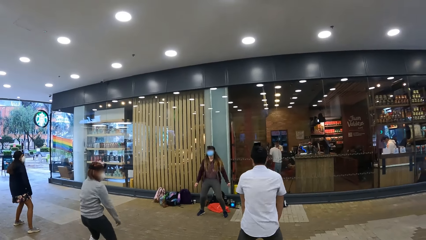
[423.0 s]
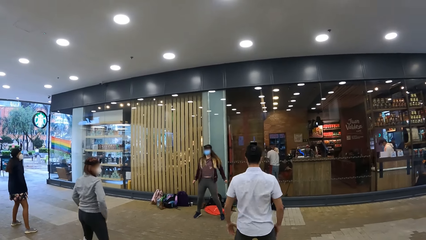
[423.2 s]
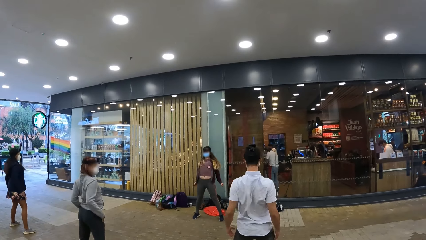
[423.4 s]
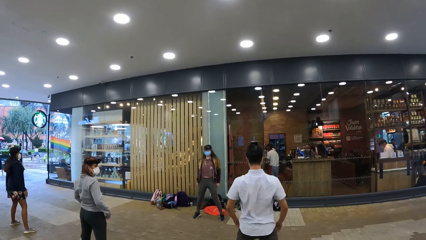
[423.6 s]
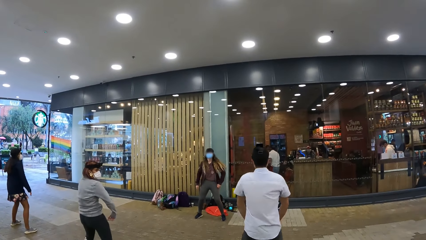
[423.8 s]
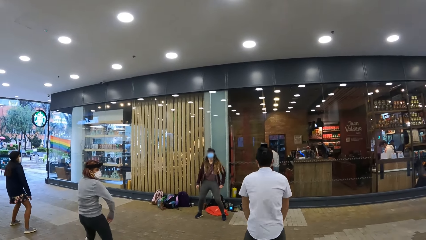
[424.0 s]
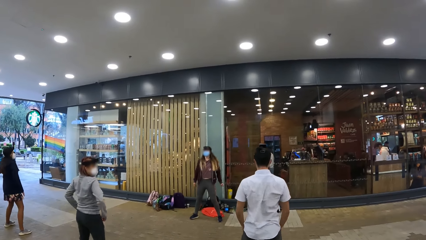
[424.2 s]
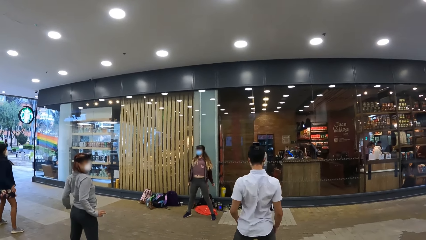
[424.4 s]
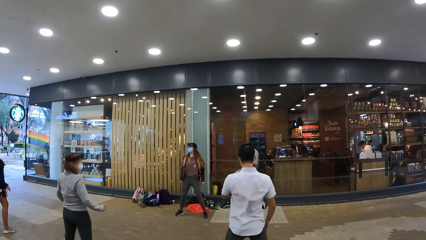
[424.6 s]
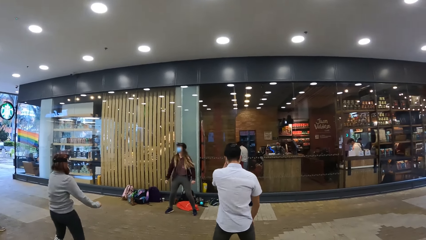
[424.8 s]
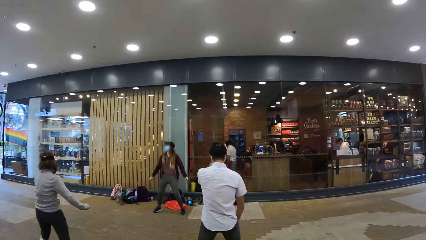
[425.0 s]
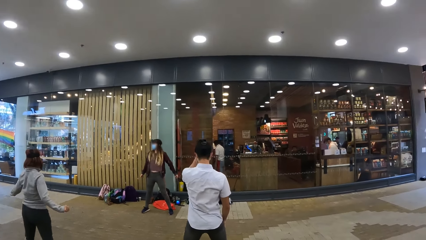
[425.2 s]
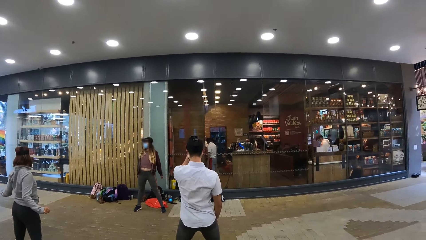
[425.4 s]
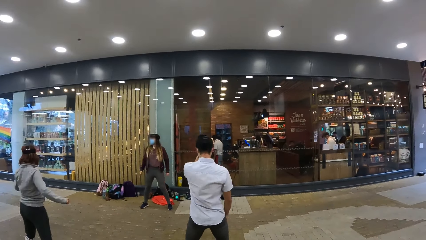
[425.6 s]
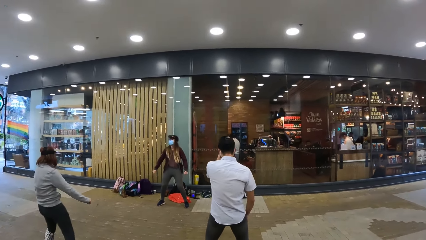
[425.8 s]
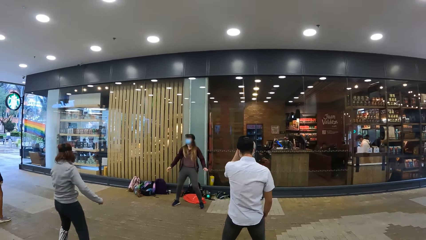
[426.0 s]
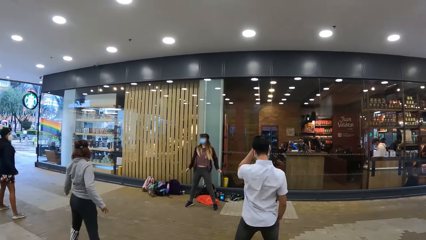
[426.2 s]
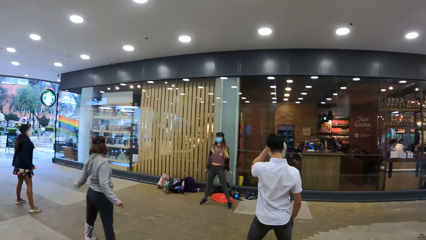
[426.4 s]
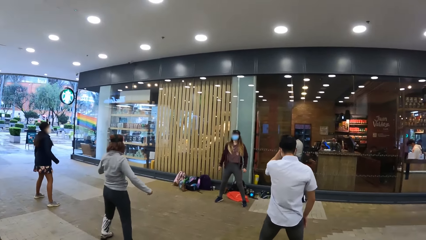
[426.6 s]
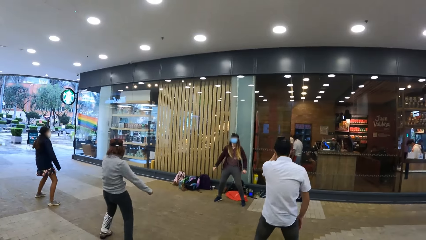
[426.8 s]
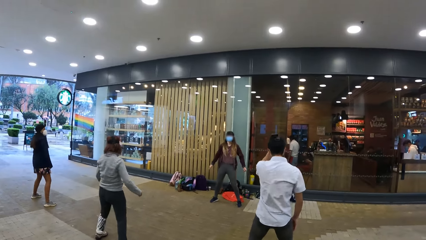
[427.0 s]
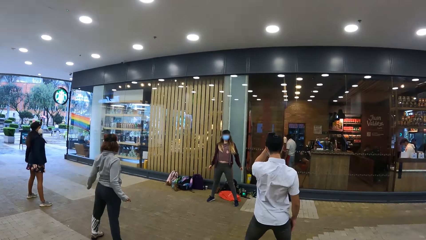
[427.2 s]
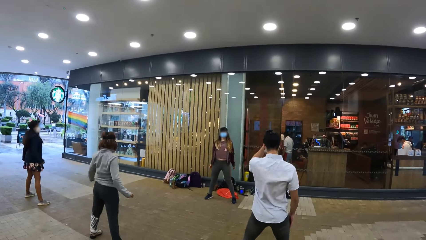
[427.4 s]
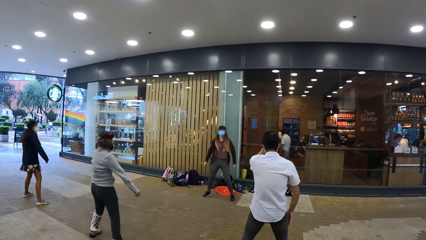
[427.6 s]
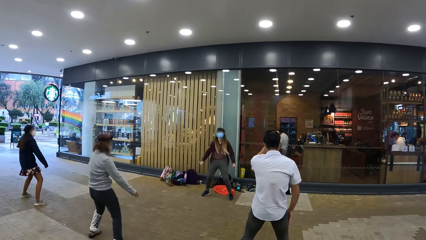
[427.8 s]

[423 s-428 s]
The woman lowers her right hand. The instructor exercises with the camera wearer and the group of people in the gym.

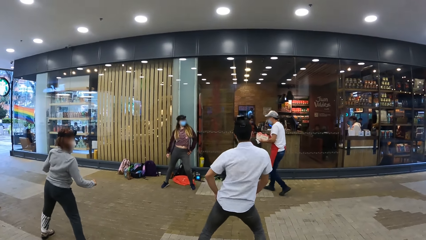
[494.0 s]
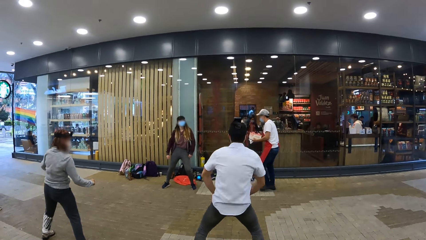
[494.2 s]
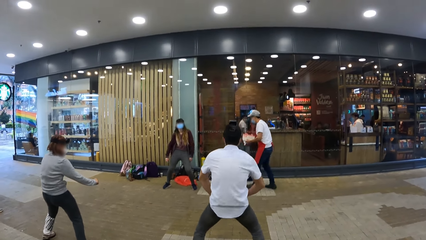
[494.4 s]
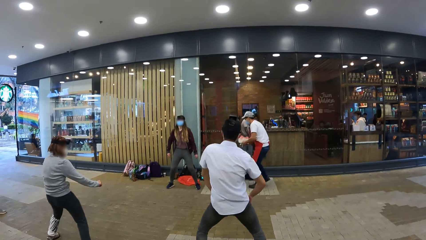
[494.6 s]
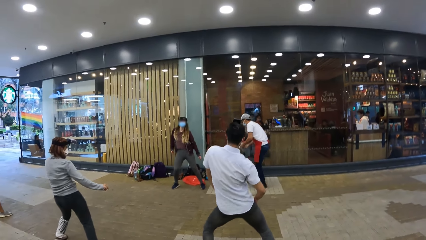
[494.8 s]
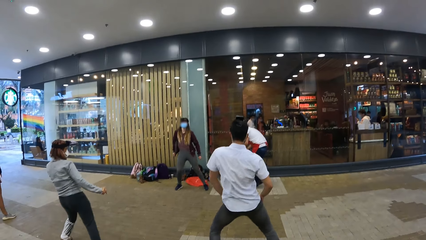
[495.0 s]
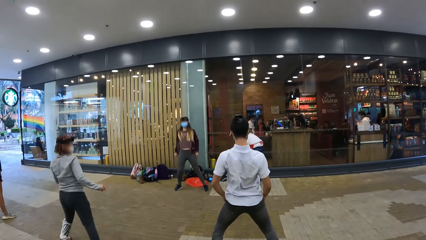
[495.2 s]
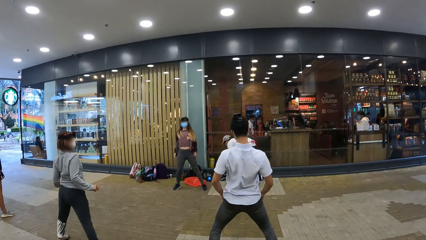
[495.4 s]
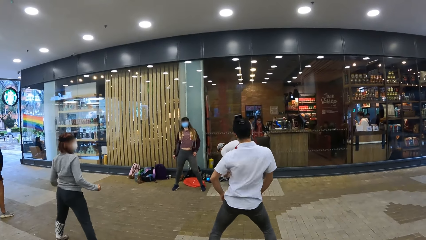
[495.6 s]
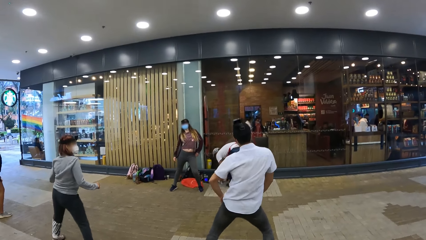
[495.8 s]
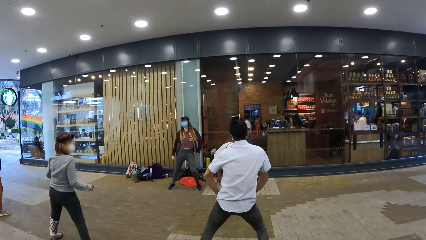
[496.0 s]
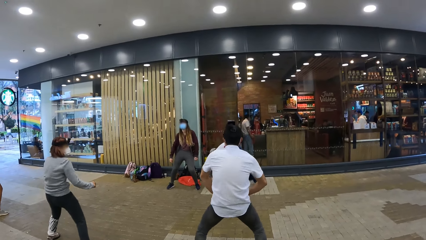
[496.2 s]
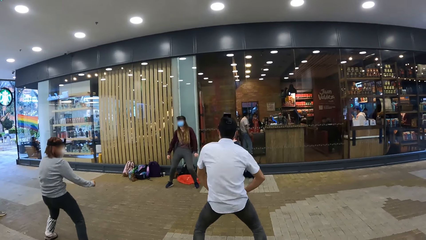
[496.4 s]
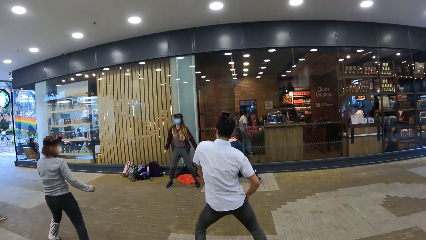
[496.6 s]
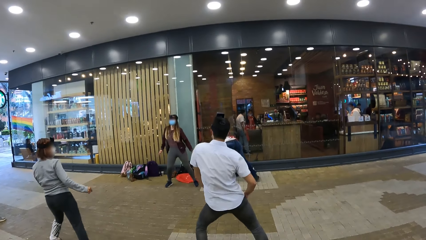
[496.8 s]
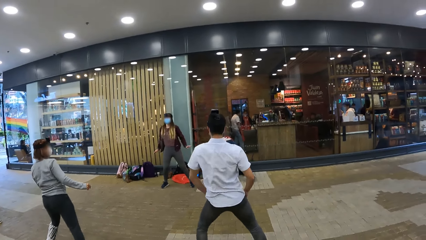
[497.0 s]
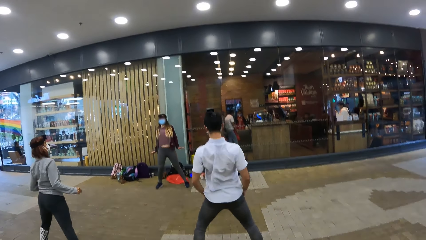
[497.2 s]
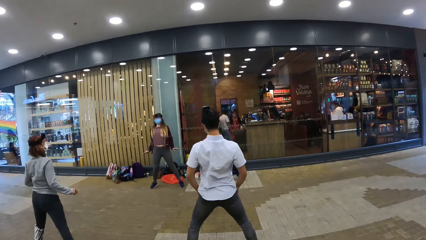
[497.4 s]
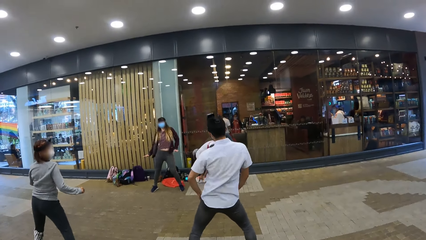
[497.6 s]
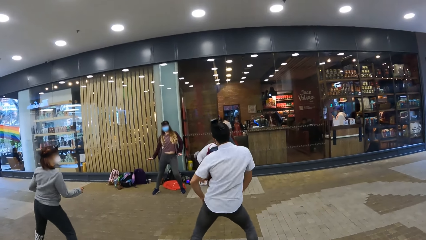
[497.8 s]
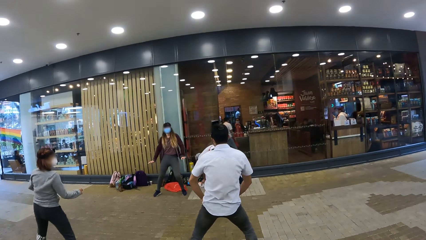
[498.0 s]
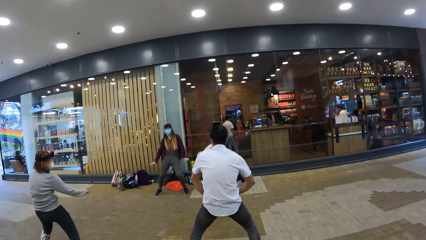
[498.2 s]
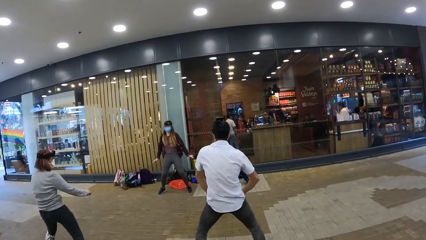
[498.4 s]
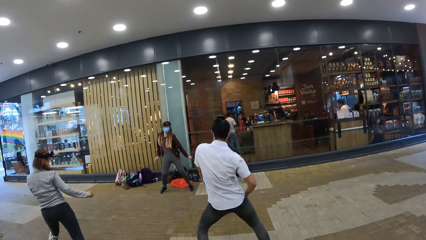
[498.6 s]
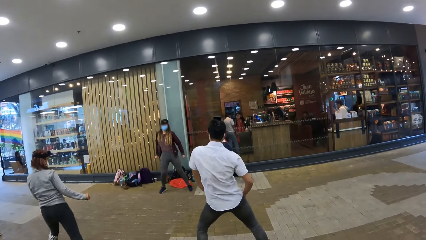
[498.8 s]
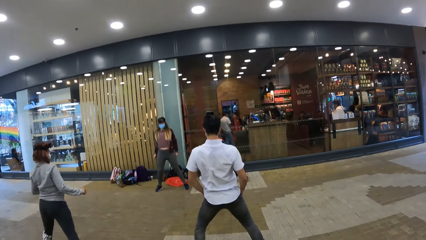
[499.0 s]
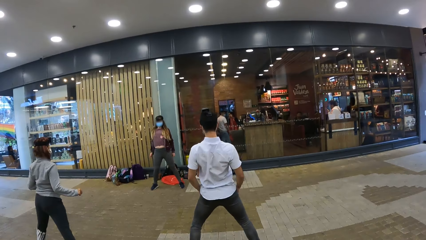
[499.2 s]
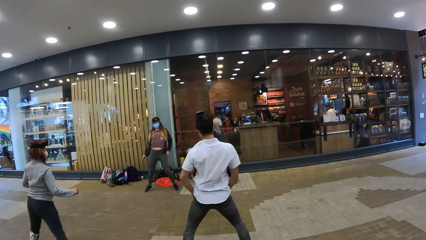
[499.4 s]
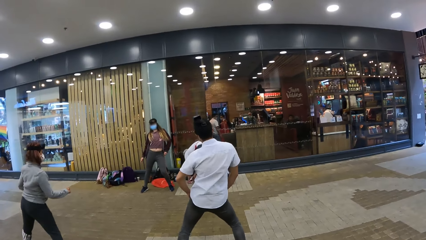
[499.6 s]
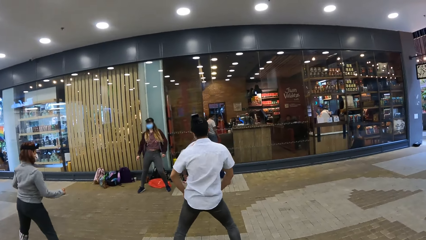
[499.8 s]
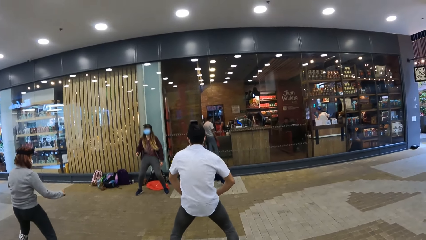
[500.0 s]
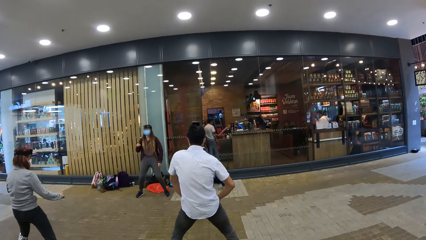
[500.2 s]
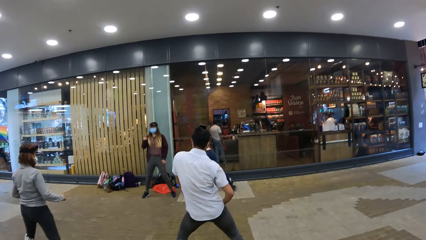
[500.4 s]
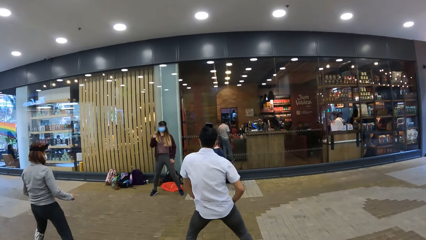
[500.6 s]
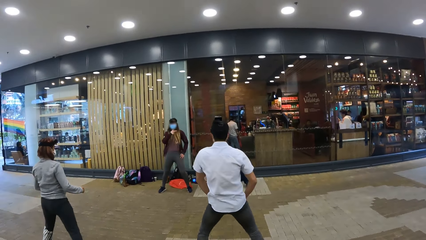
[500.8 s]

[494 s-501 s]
A waiter places a pack onto the floor with both hands.

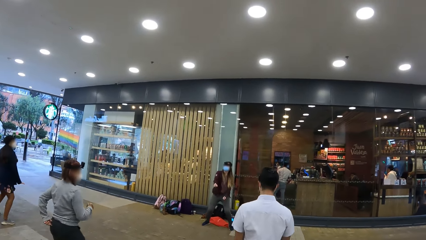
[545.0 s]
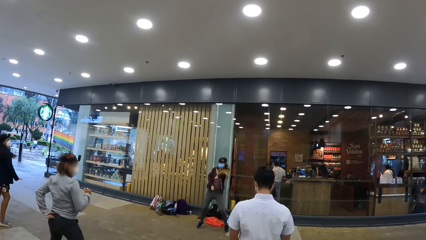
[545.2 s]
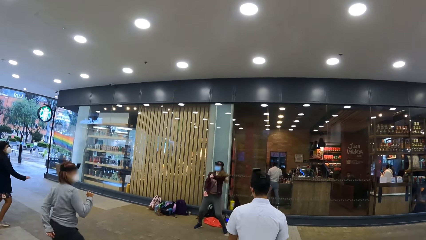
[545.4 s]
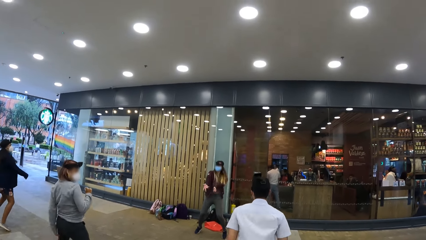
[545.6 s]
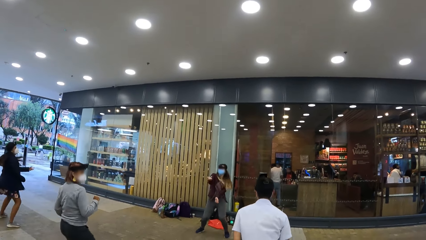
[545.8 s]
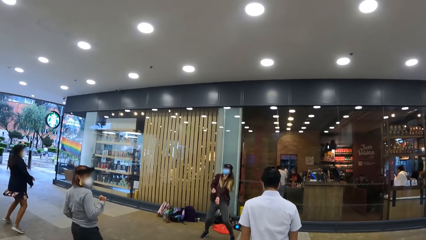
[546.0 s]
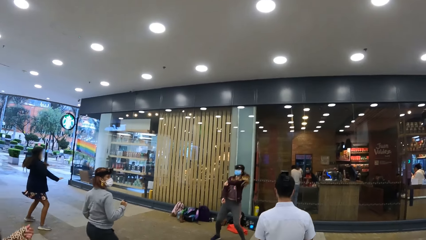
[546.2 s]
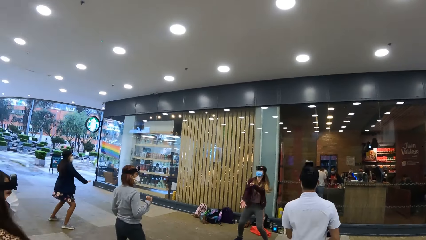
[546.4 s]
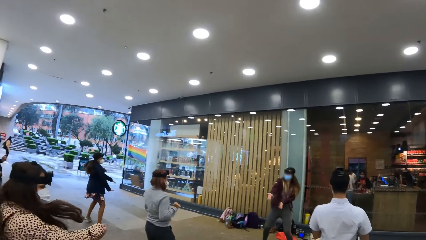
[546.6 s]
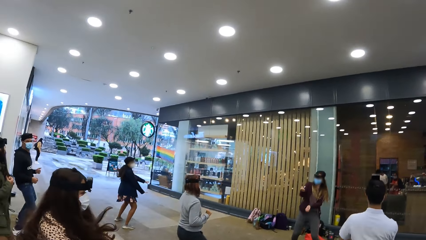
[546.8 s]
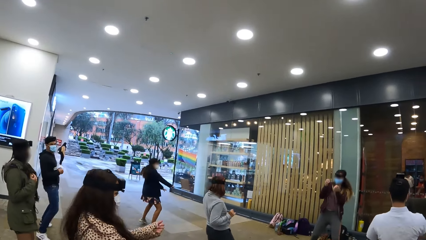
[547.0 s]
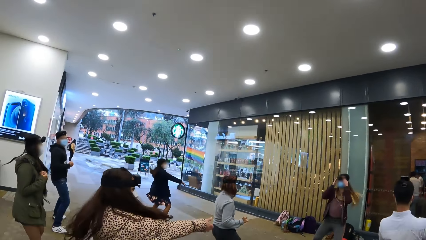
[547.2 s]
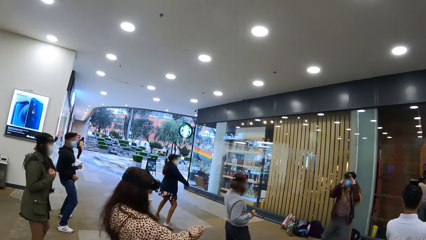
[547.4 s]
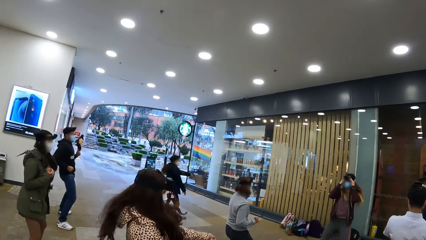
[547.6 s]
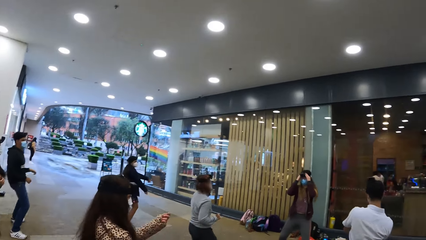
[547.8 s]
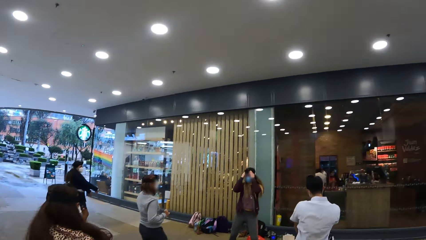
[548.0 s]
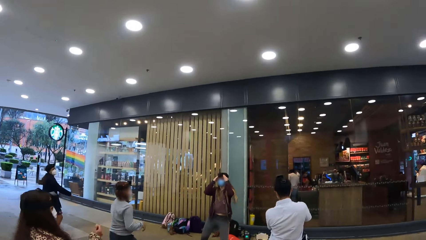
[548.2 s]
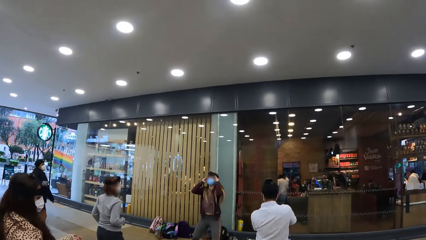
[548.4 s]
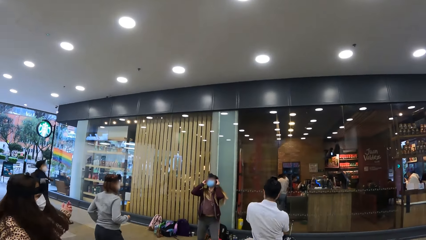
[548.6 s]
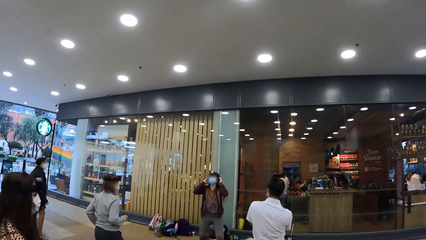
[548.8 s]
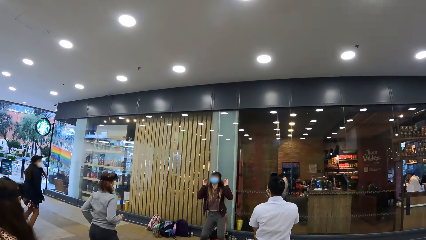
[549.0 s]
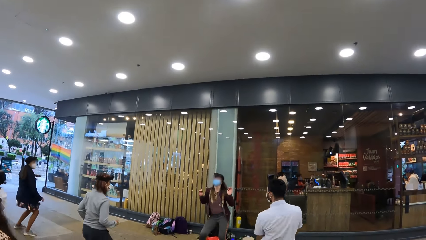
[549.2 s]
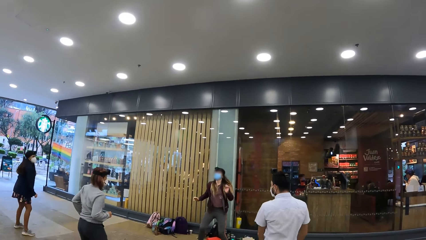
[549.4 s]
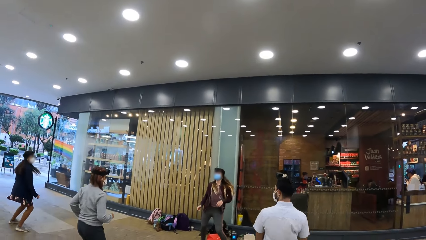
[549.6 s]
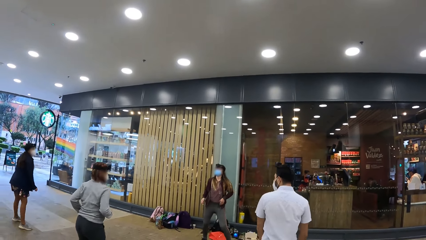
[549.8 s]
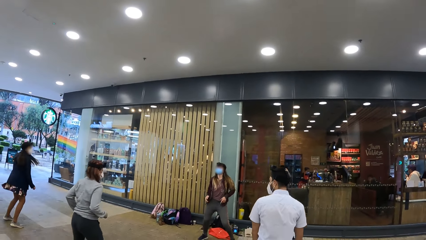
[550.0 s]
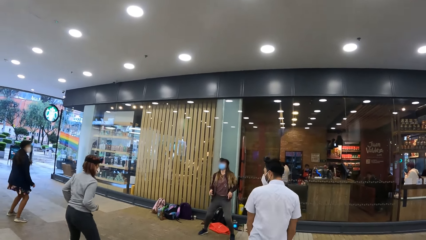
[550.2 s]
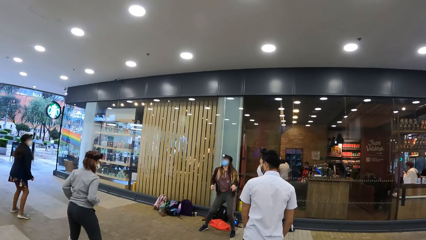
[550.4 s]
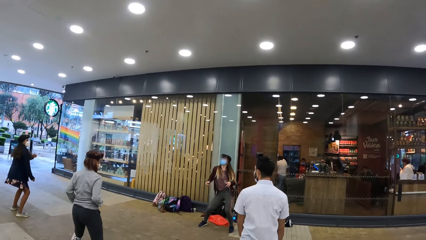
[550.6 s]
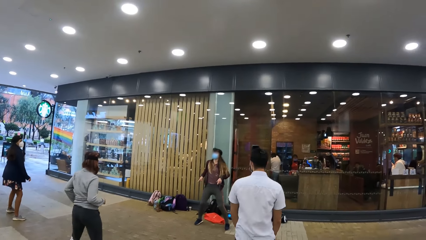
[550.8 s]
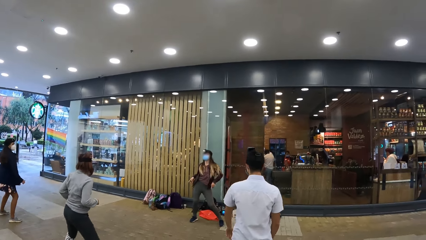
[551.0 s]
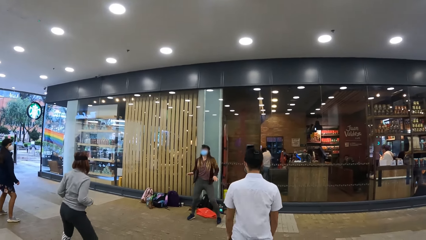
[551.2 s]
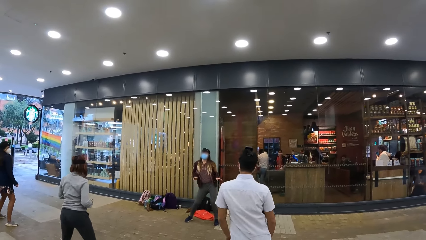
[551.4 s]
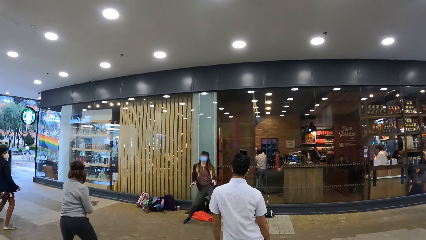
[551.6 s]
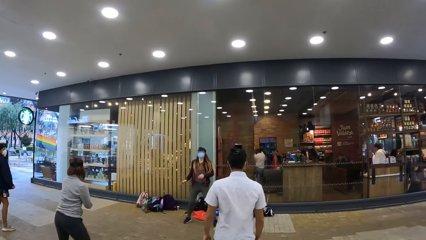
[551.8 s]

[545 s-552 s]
The instructor flips her hair backwards with both hands.
